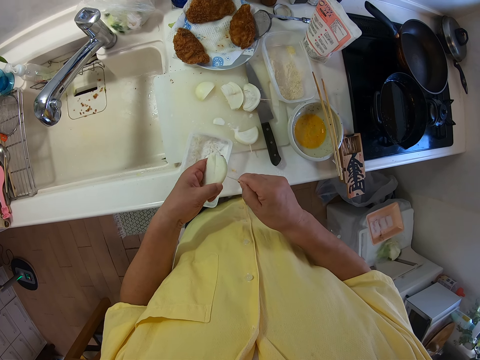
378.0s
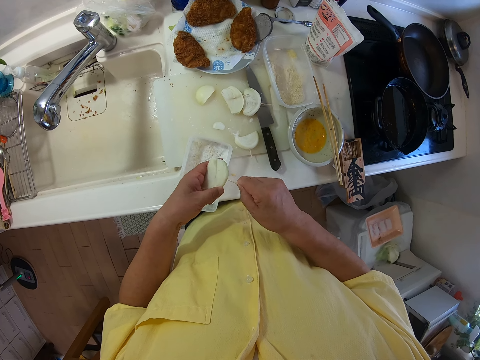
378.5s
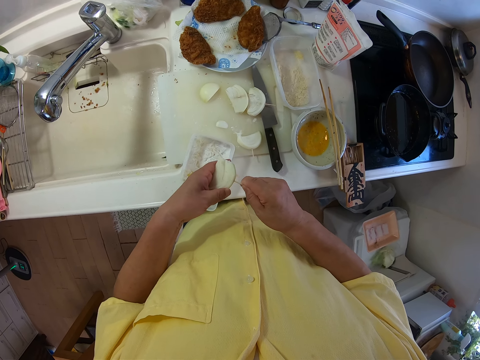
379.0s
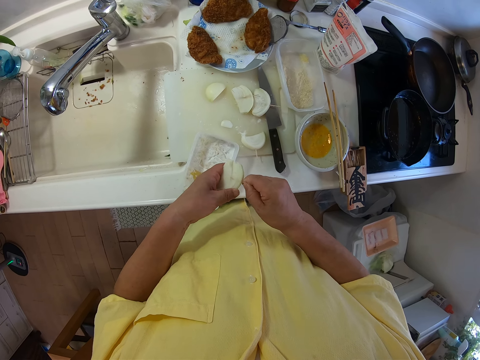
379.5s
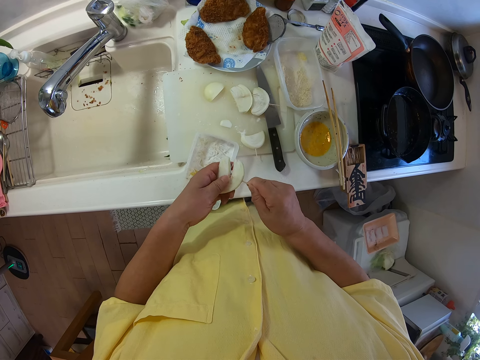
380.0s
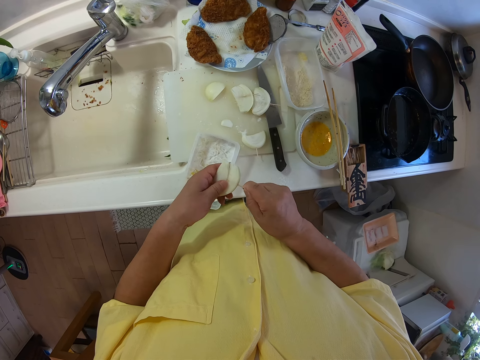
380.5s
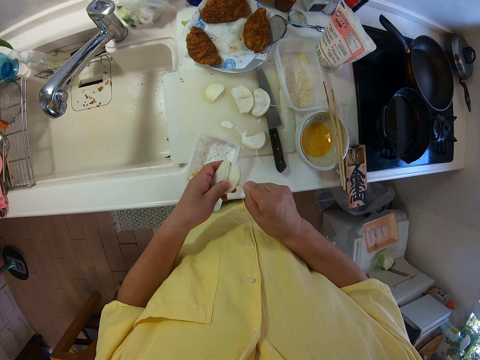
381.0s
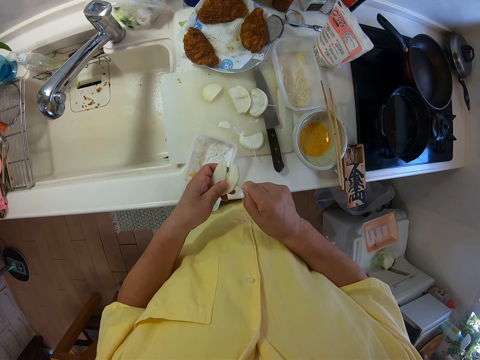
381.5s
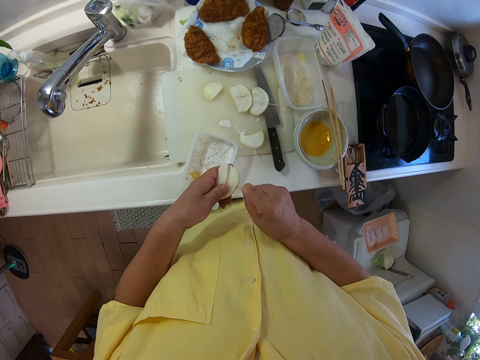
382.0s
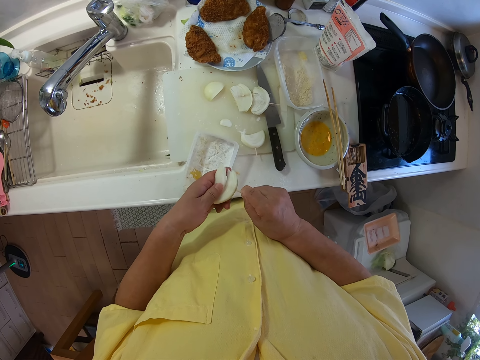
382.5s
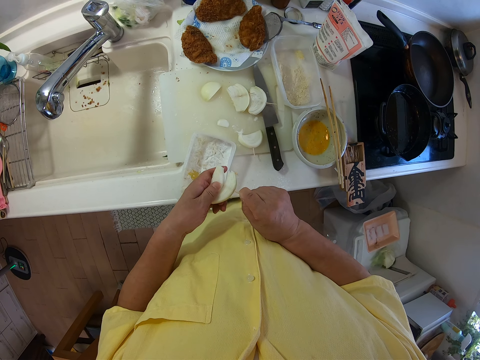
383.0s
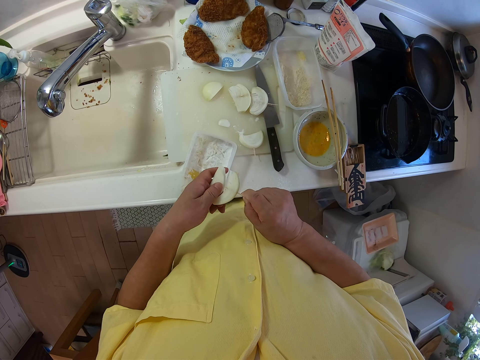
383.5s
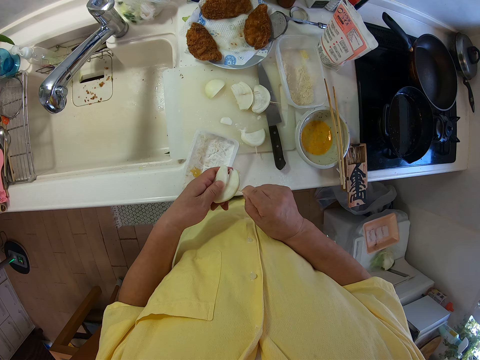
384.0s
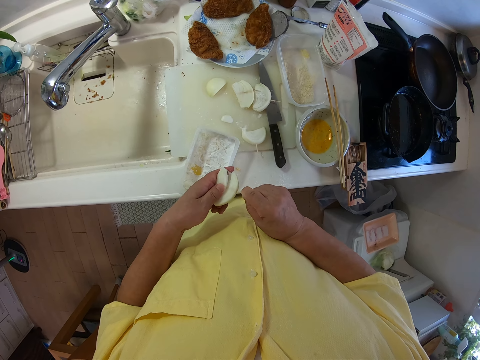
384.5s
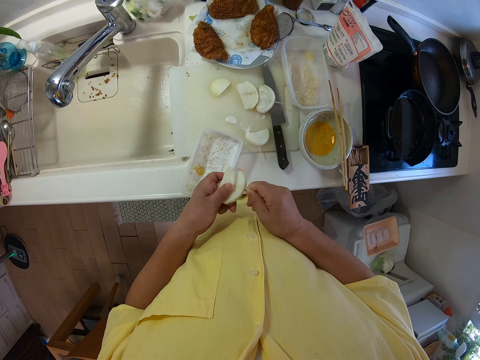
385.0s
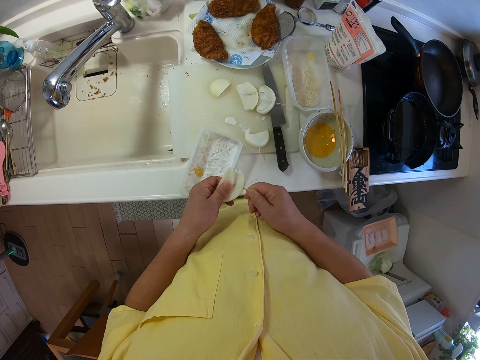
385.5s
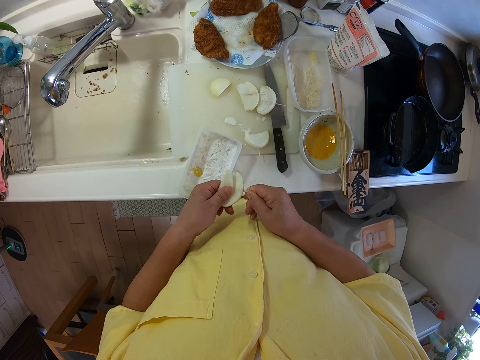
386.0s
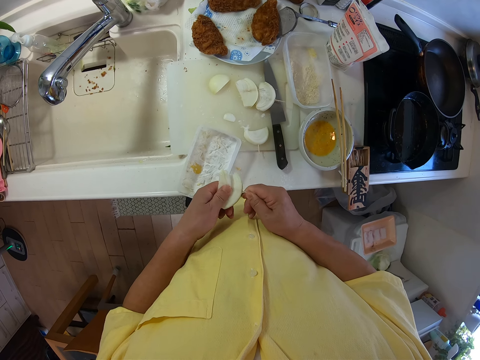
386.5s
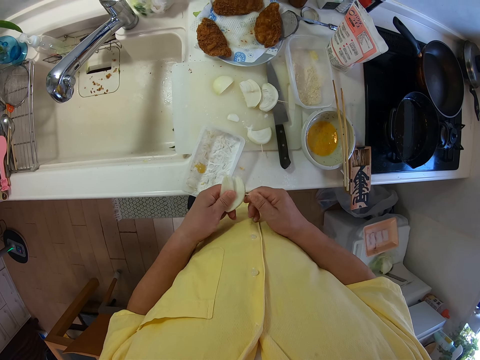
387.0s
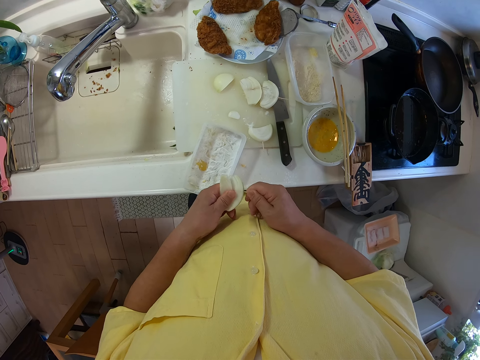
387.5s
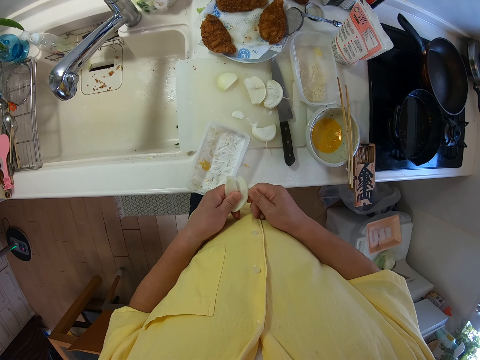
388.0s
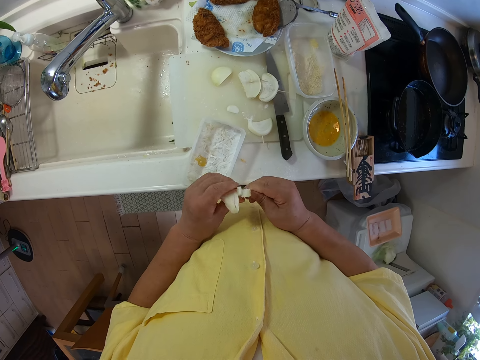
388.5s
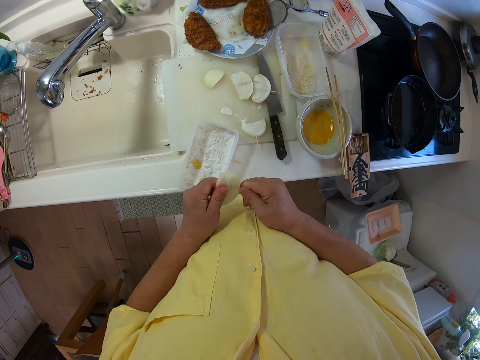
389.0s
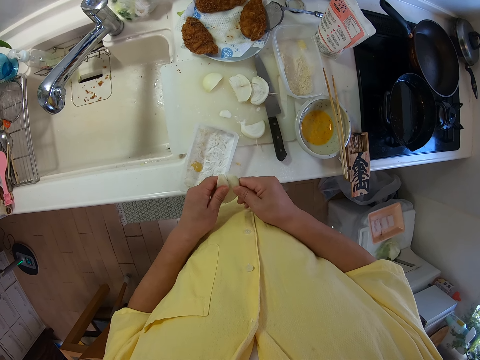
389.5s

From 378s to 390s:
The camera wearer puts the toothpick into the slice of apple or turnip.

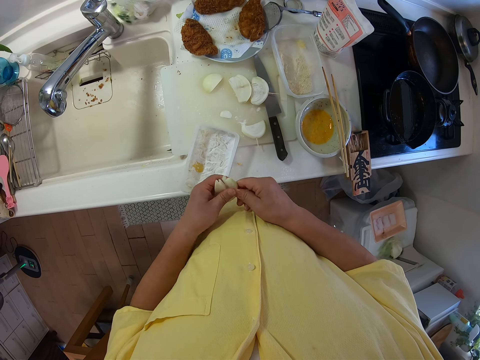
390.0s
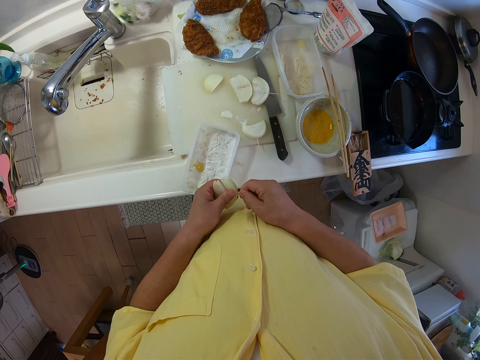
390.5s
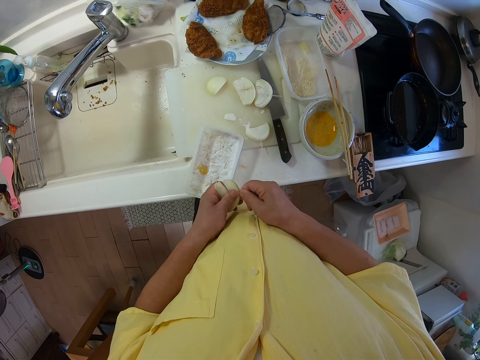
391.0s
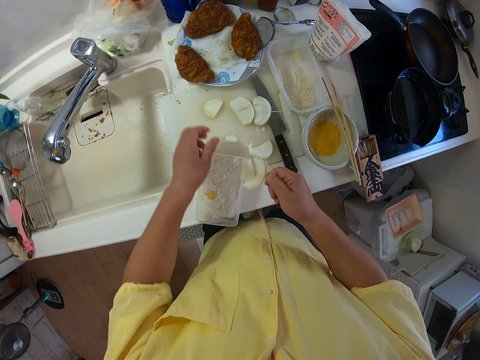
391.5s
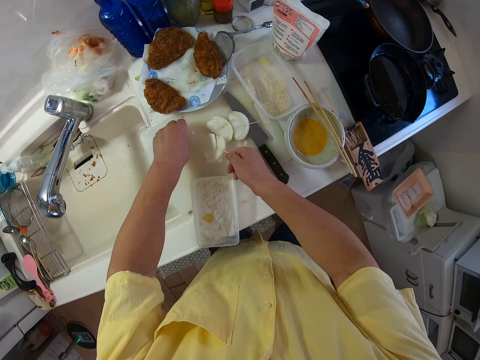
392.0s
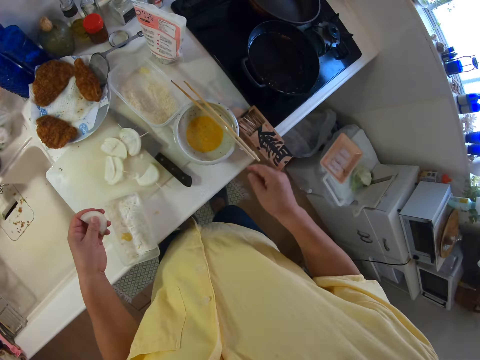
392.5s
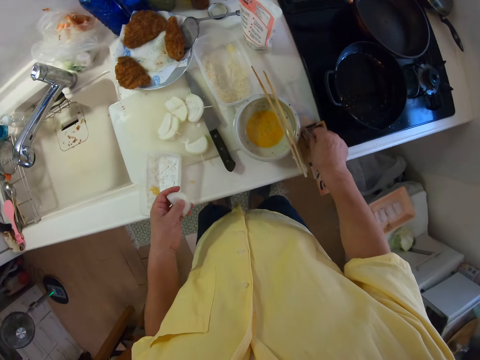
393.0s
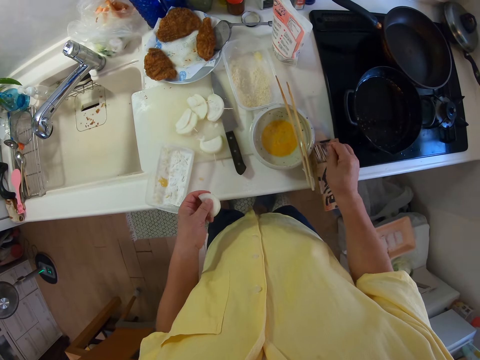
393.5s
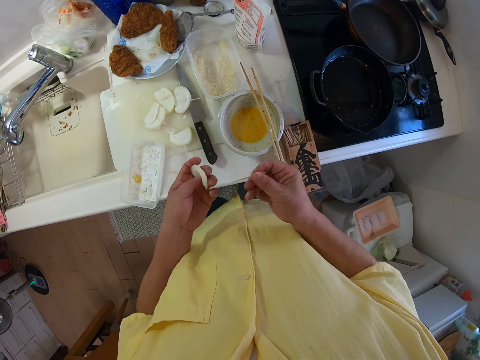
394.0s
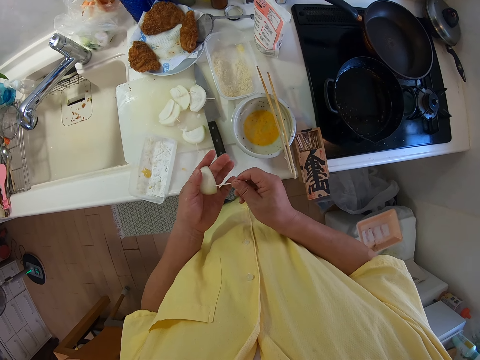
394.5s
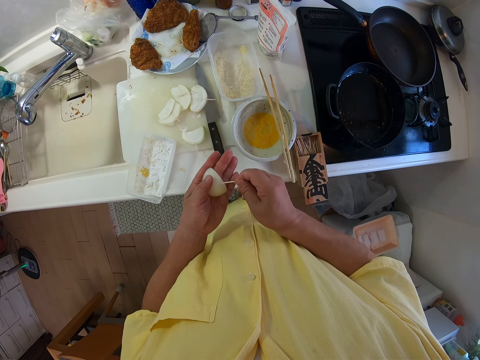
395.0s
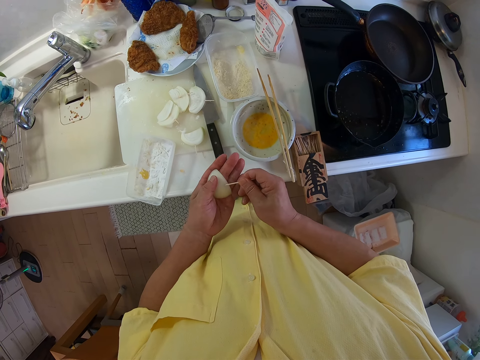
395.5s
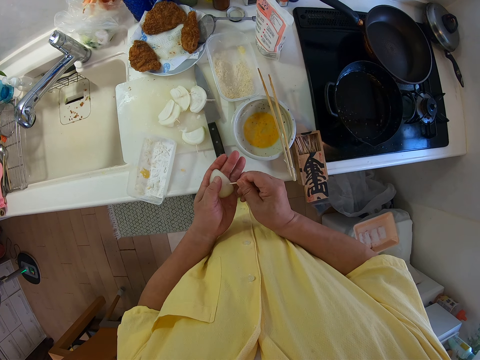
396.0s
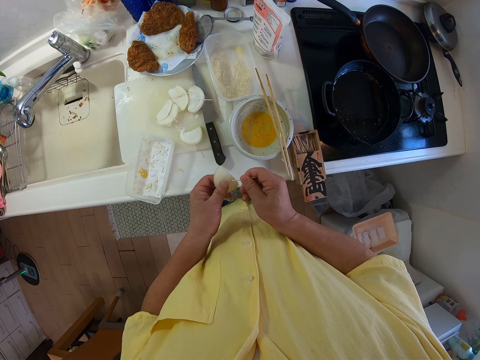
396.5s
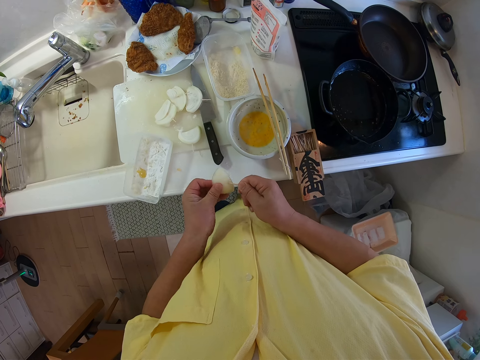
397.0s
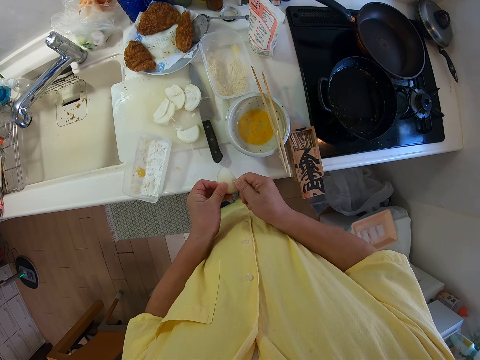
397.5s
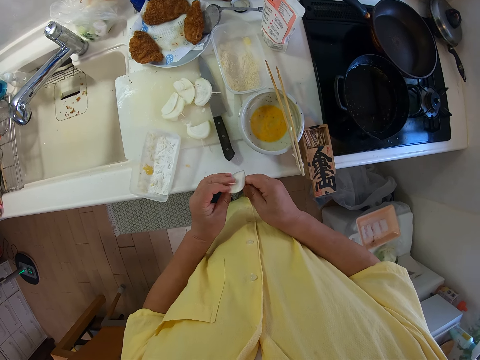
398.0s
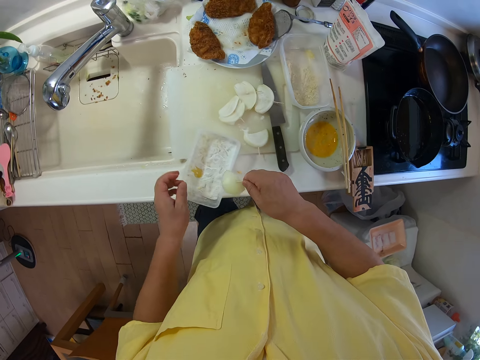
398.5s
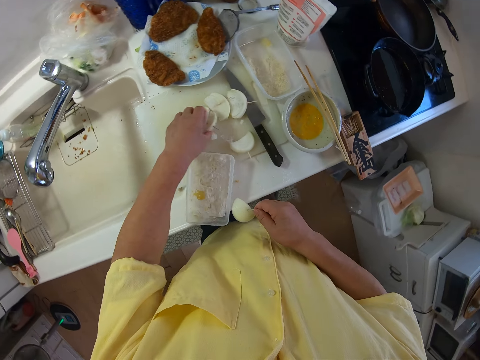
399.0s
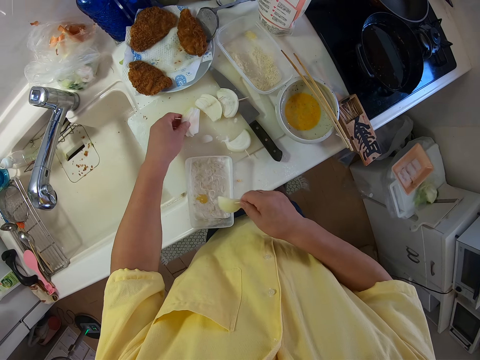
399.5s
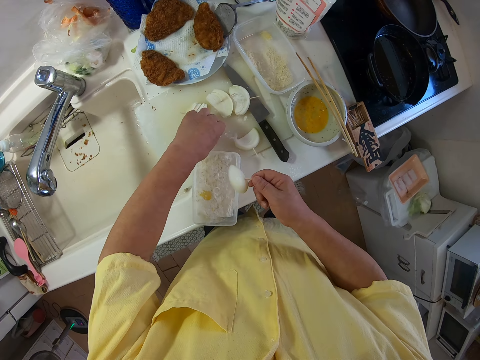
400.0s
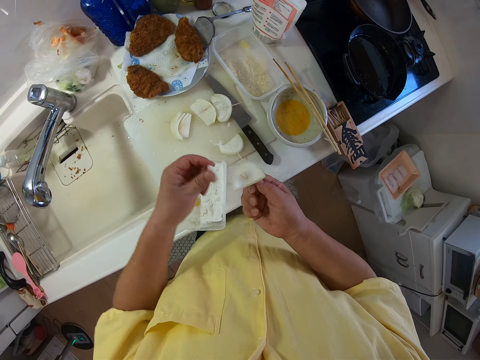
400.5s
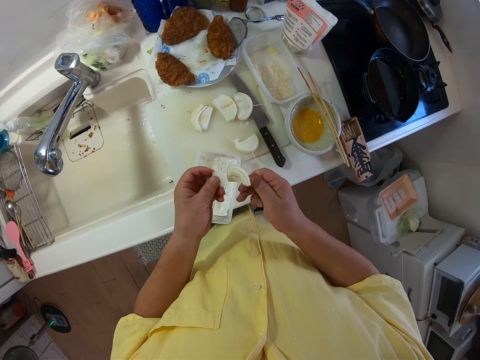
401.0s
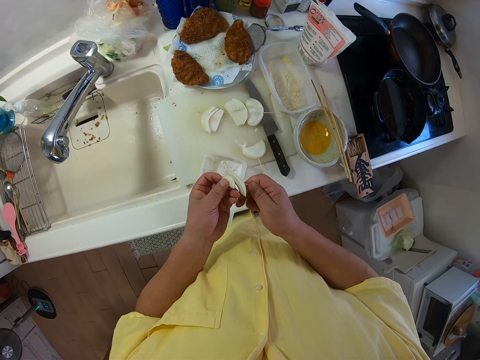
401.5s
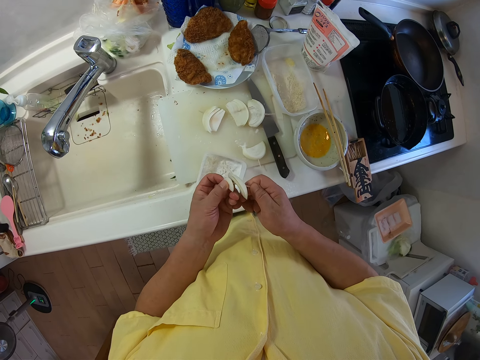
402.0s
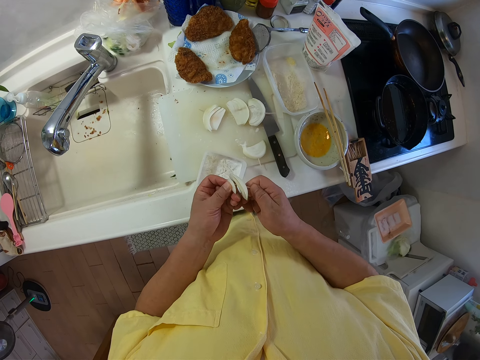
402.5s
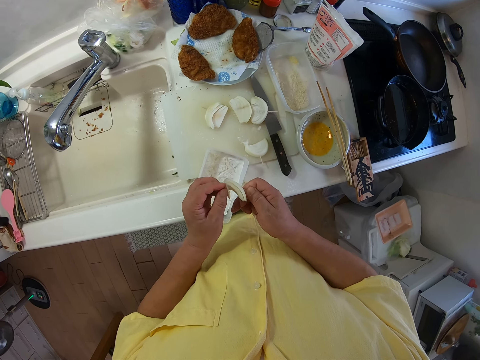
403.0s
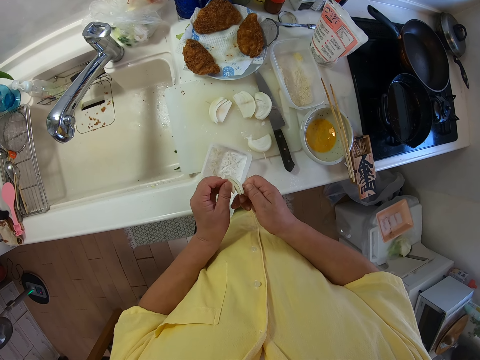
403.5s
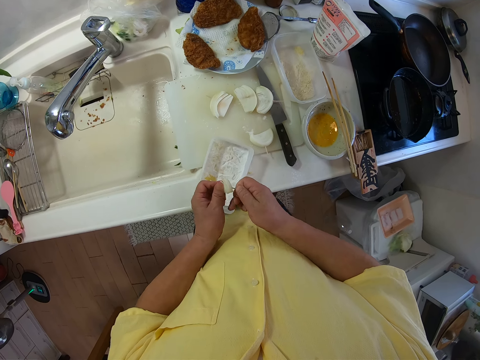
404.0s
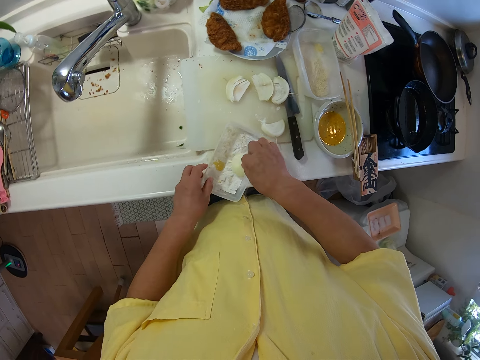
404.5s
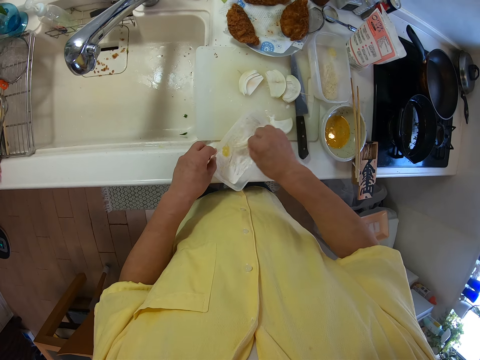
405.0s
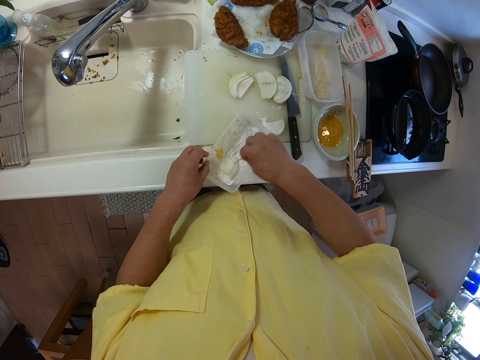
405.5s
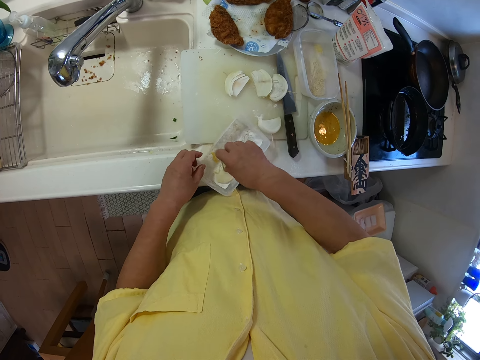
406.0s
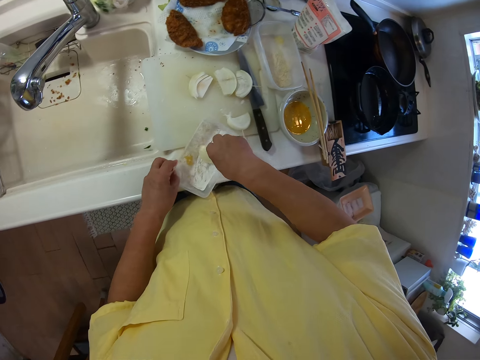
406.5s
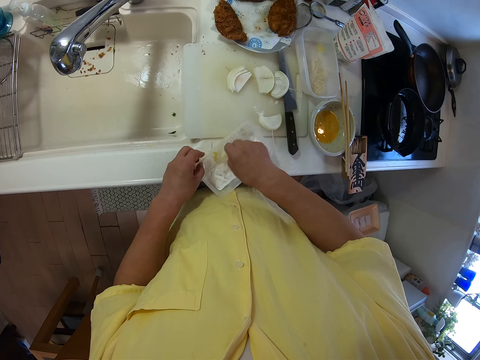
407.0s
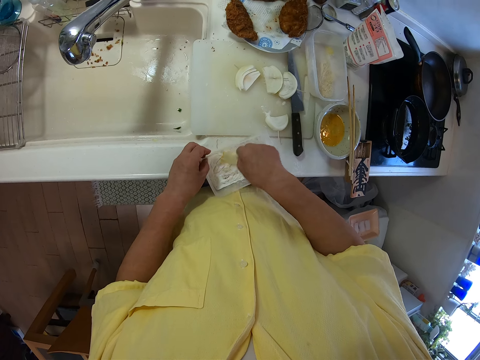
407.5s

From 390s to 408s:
The camera wearer picks up a slice of apple or turnip from the cutting board with his left hand. He drops the apple on the cutting board. He picks out a toothpick from the box with his right hand. He puts the toothpick into the slice of apple. He picks up a slice of apple from the table with his left hand. He adds the slice of apple to the apple in his right hand. He rubs the apple in his right hand with the flour in the plate. He holds the plate on the table with his left hand.
